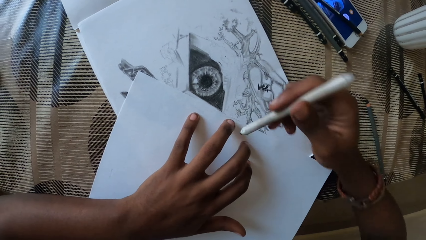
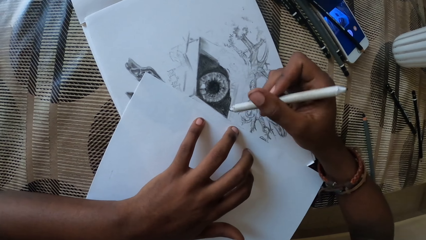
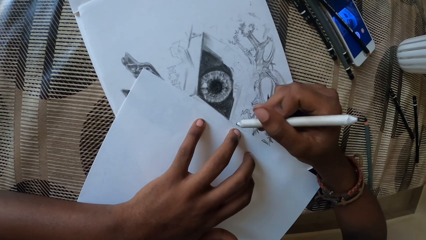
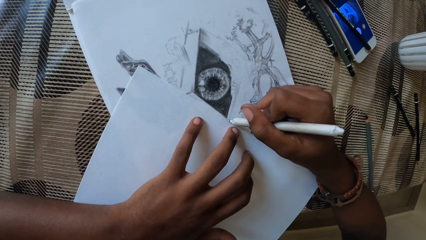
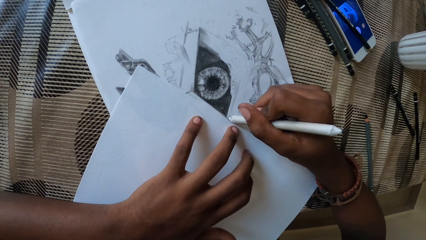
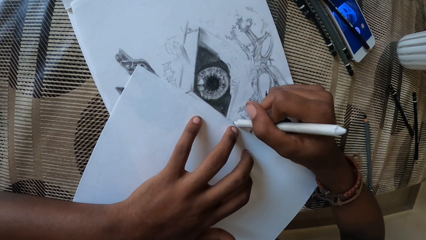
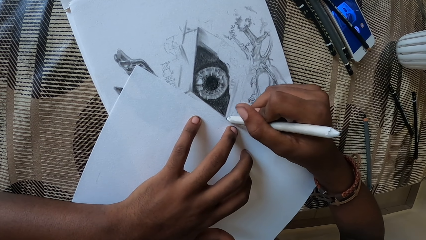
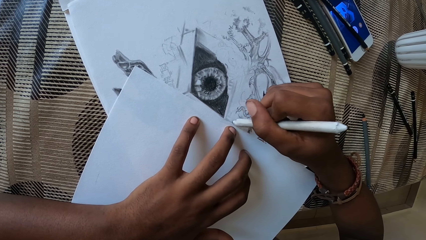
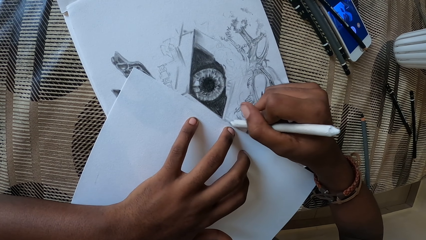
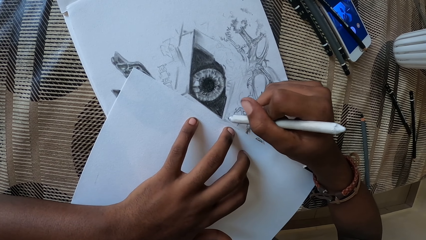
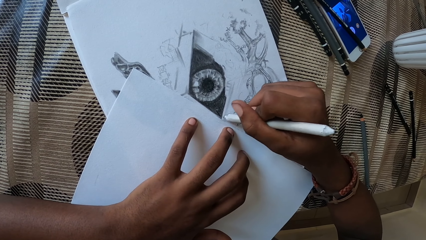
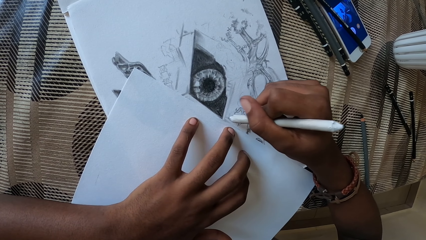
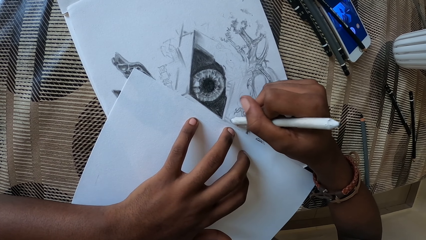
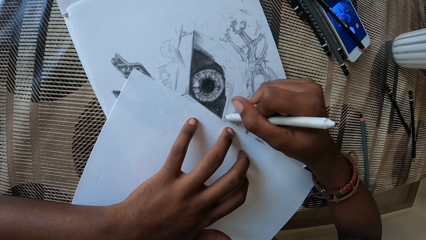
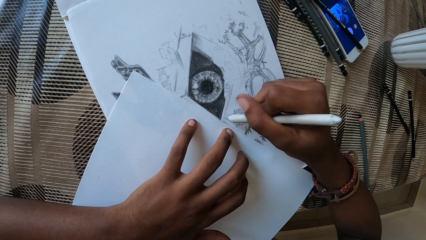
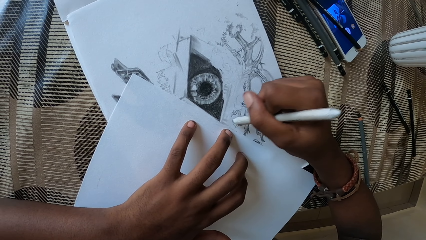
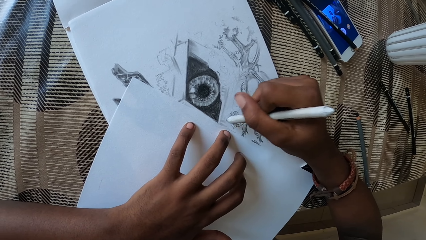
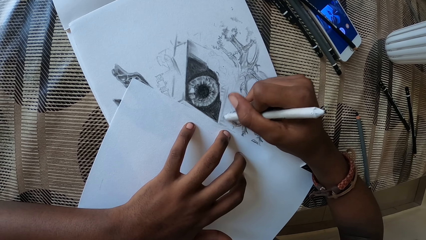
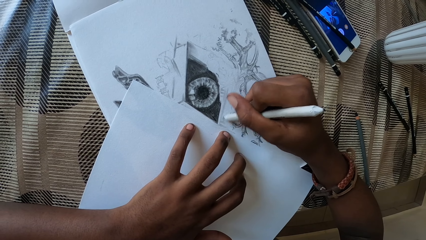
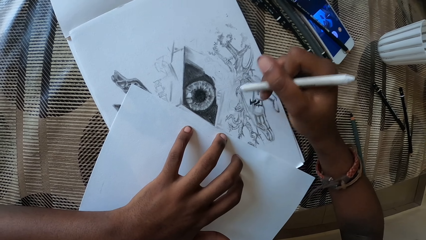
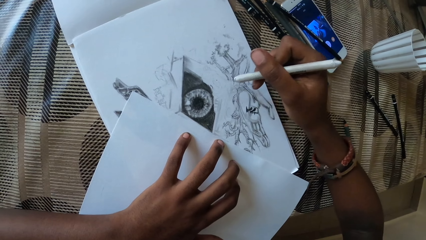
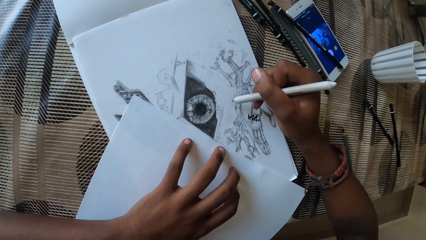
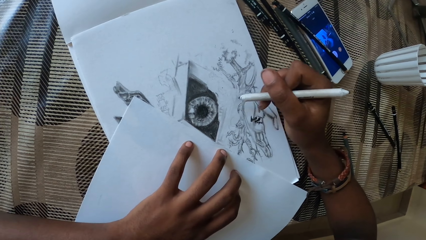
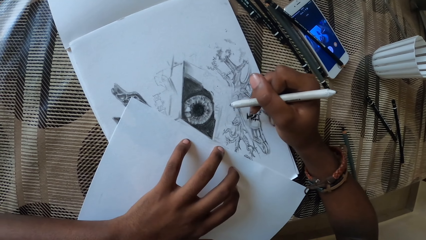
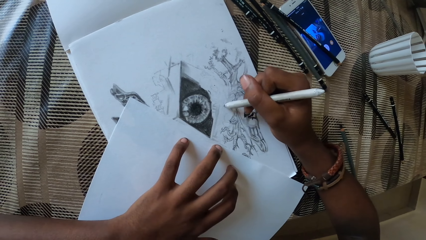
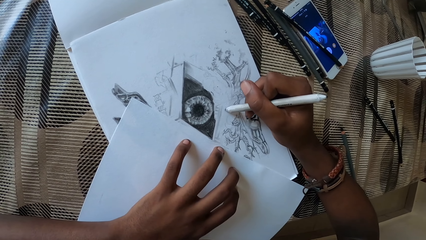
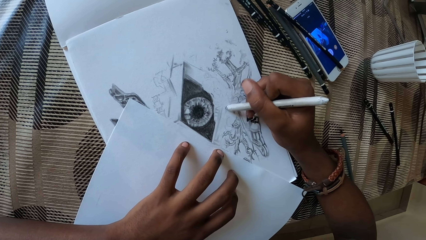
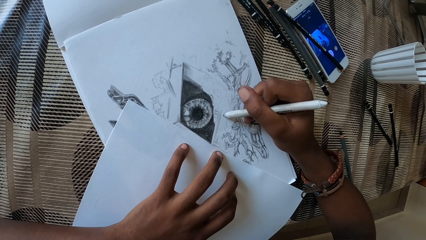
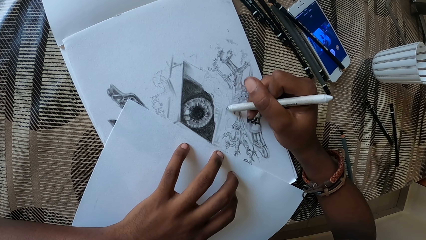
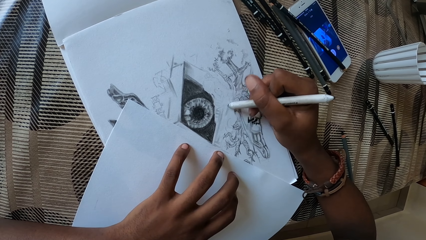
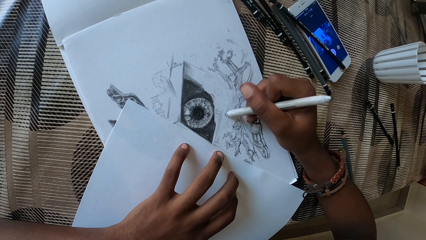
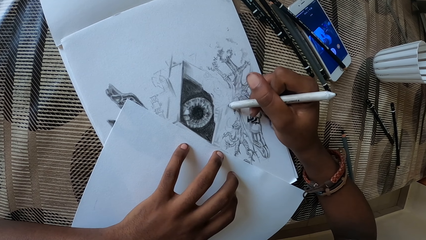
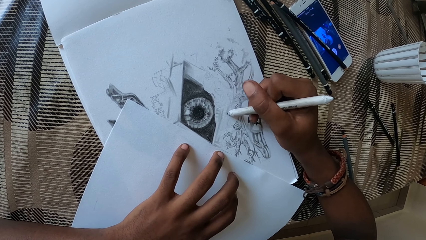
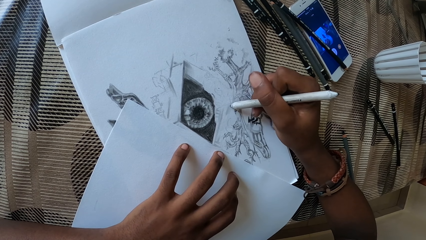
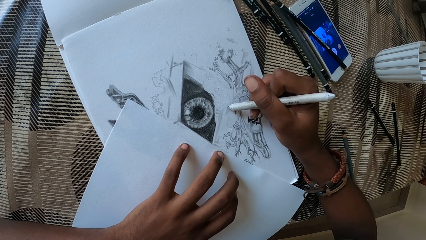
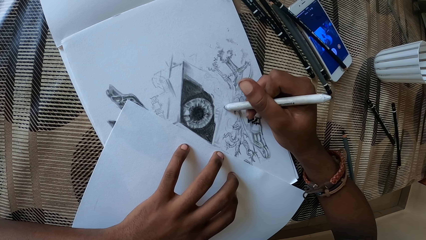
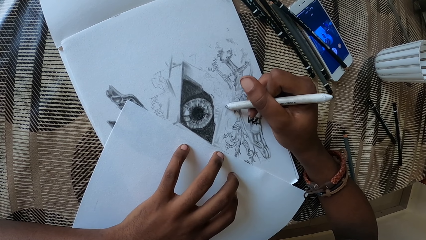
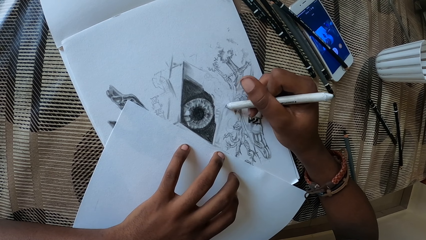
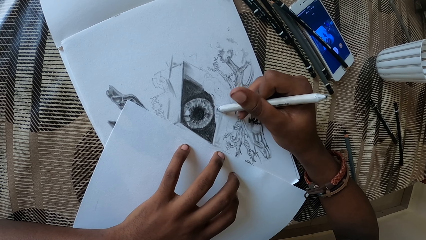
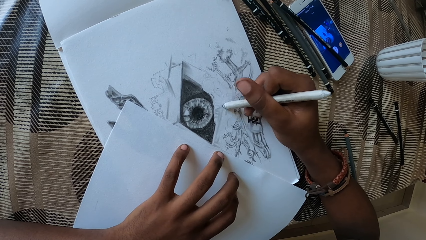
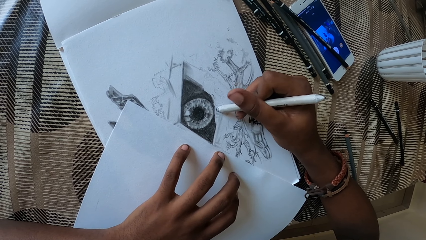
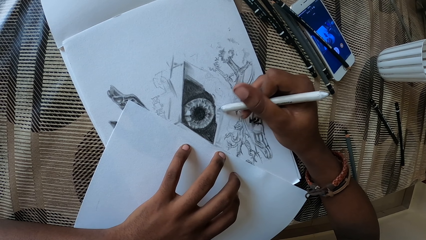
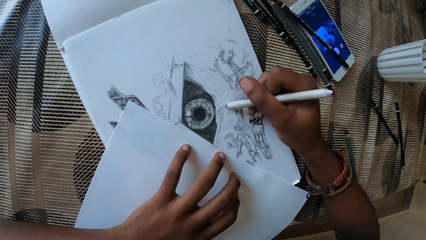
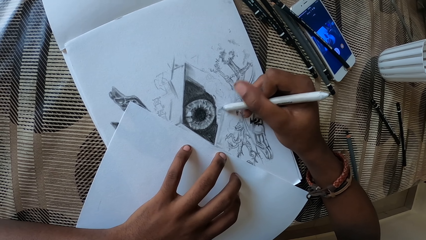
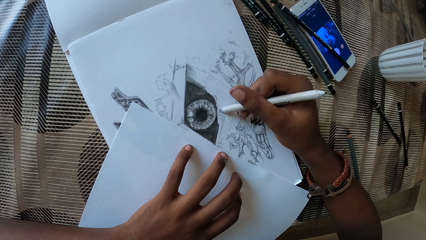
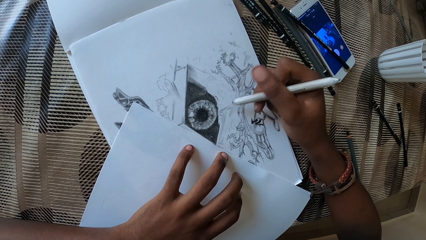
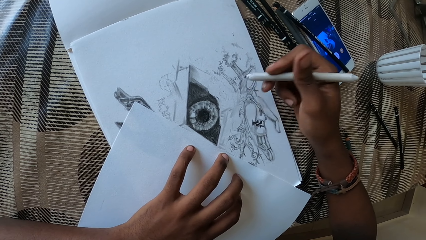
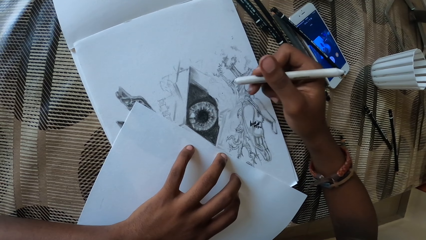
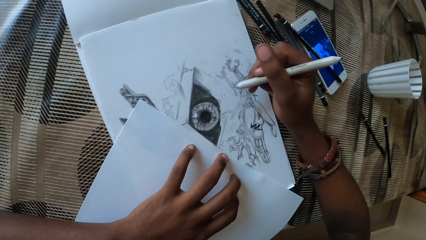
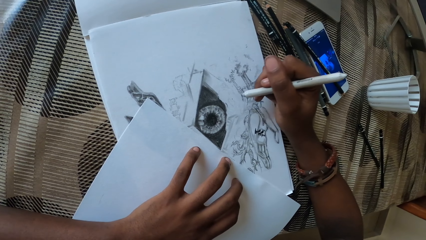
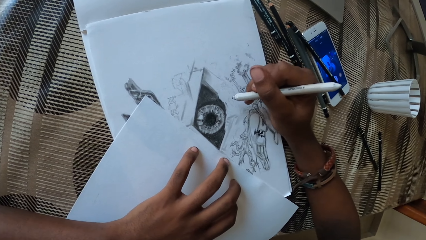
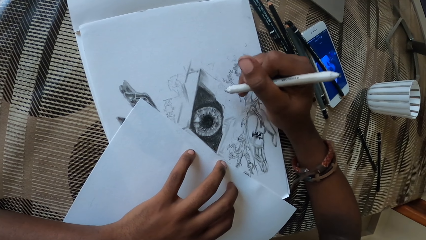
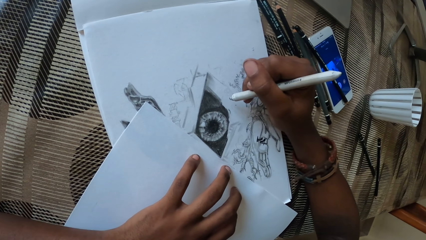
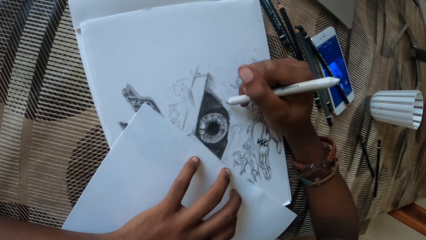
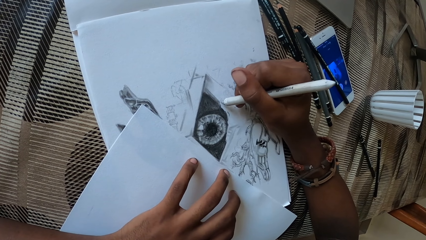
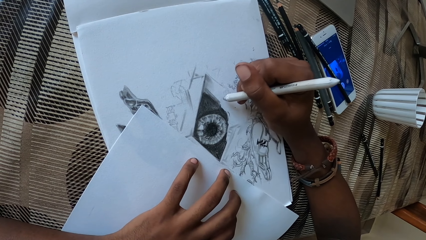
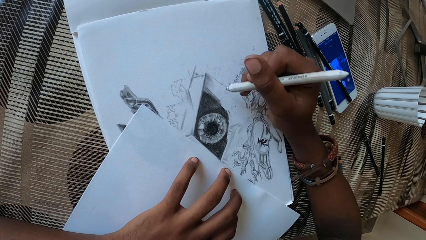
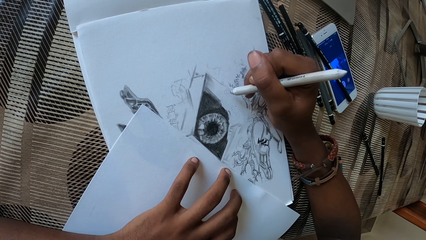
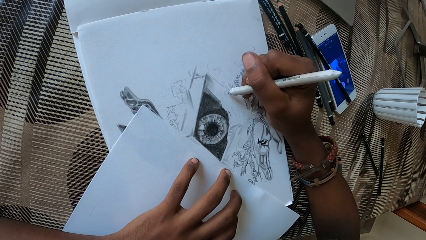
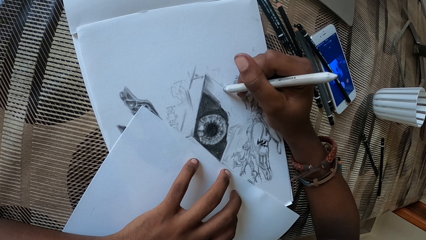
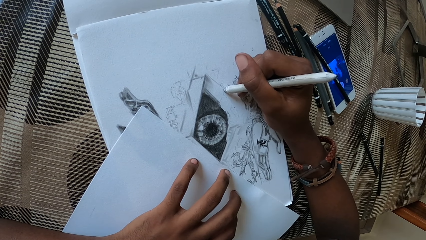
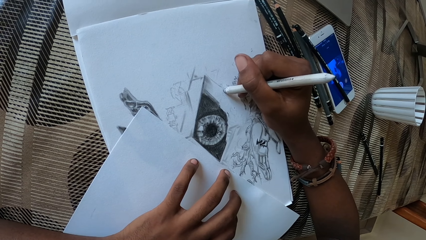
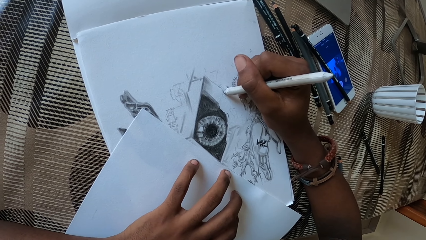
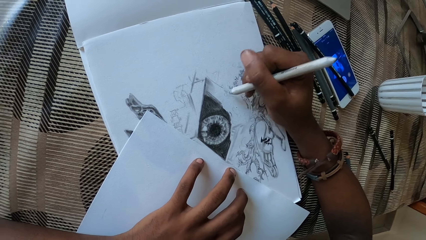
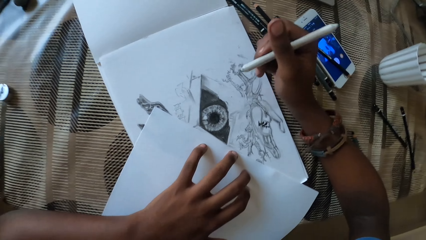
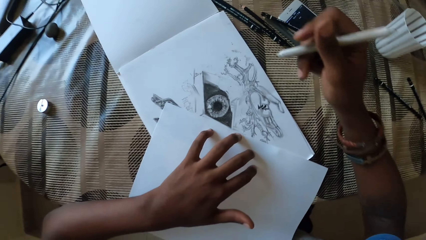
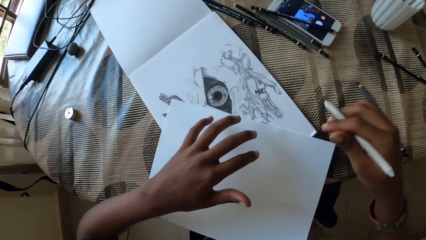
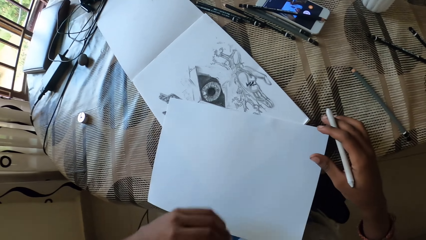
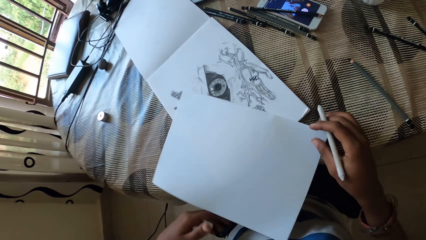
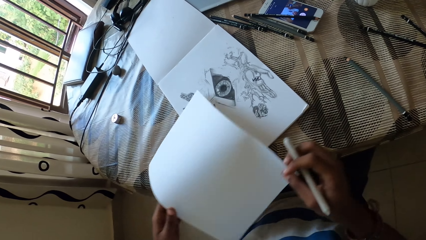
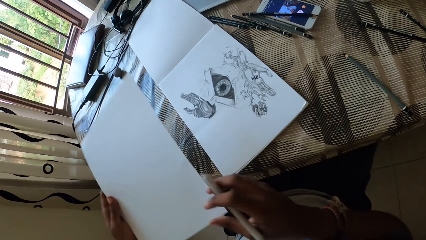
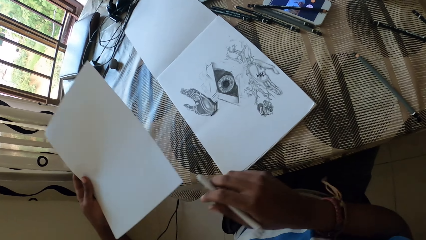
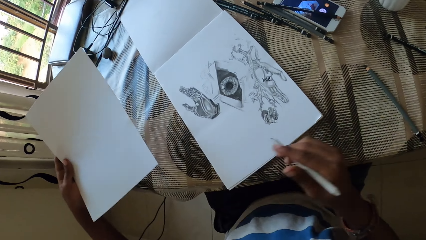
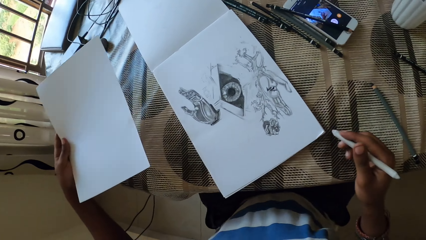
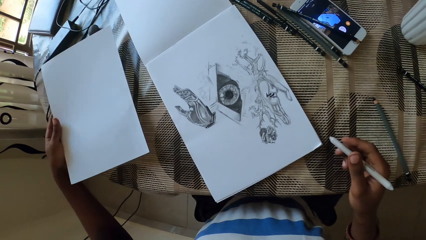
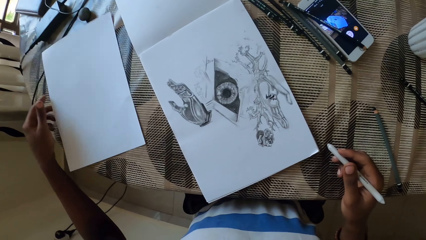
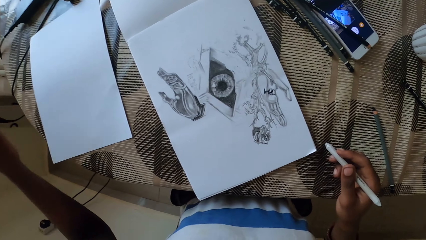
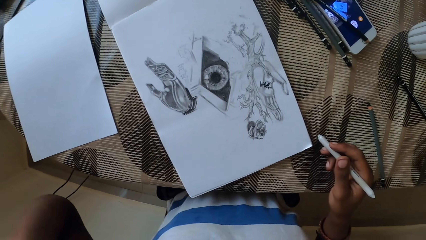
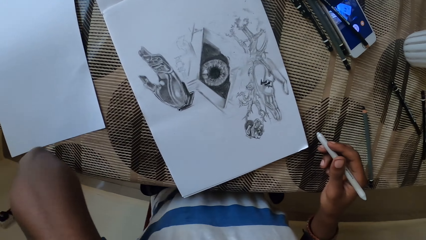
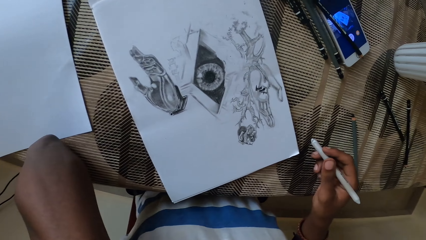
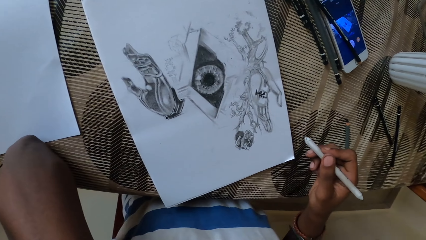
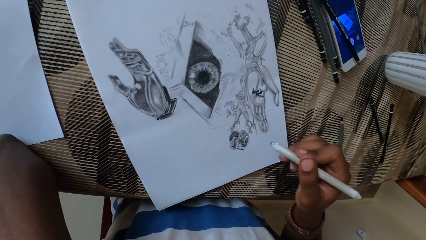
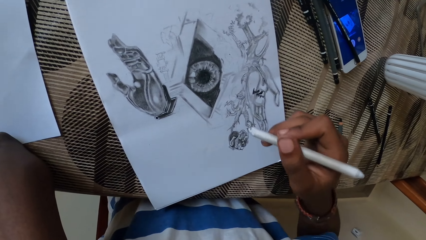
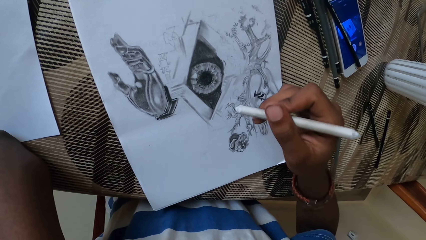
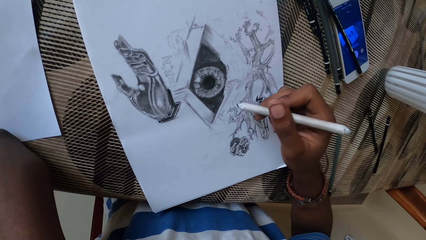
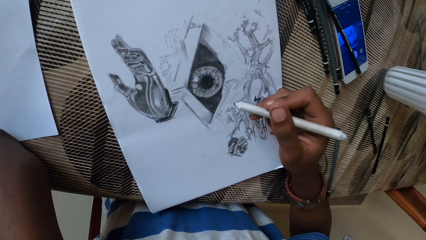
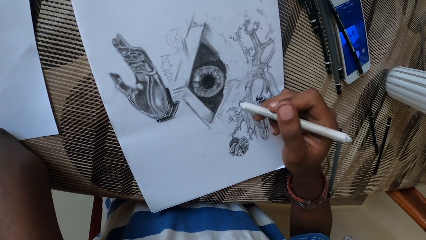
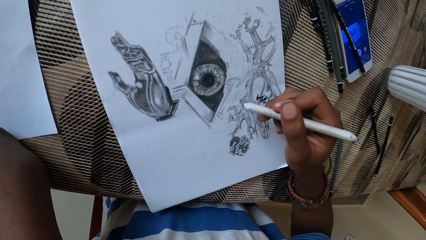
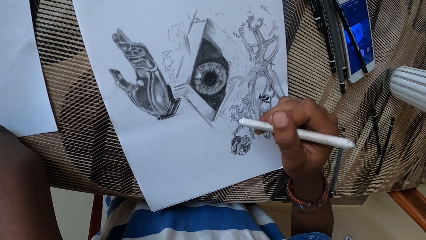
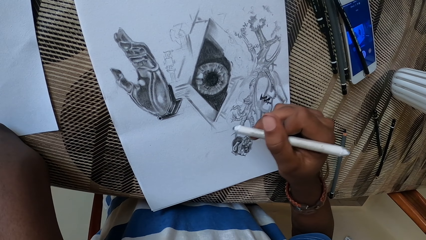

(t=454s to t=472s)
The camera wearer covers the drawing. They draw the sketch. They remove the cover paper. They put the paper down. They rest the arm on the table.
